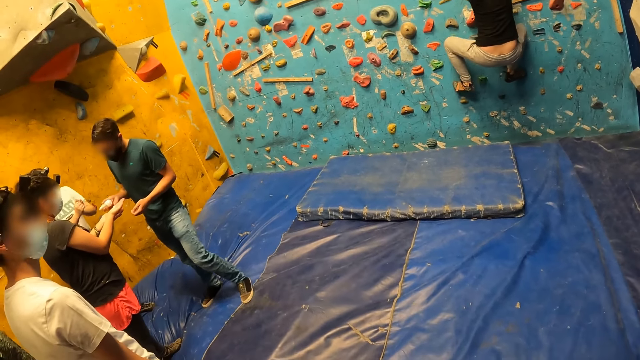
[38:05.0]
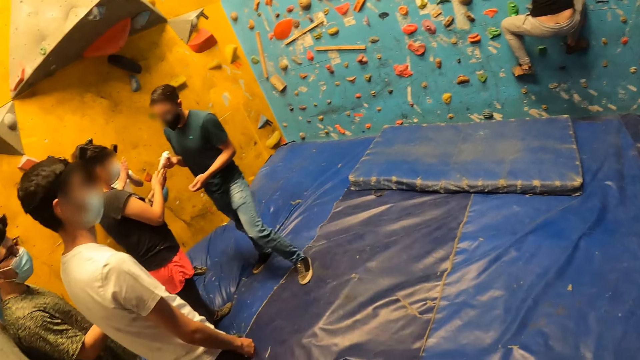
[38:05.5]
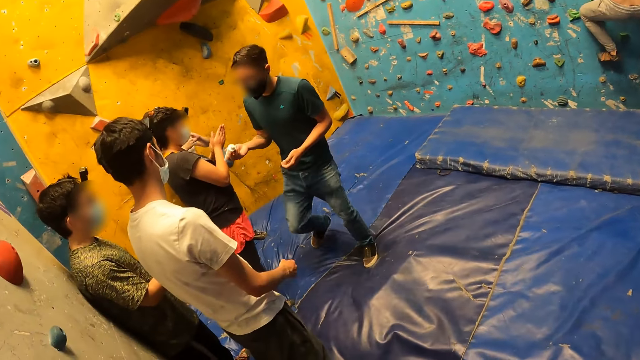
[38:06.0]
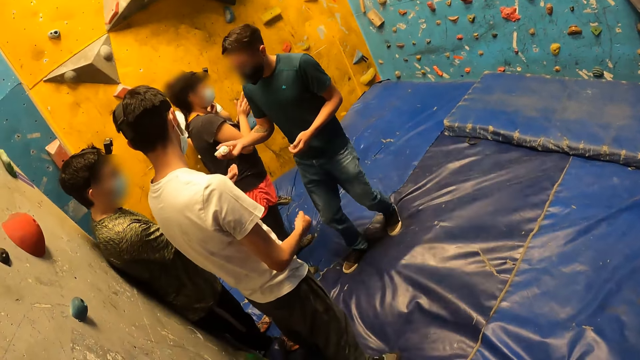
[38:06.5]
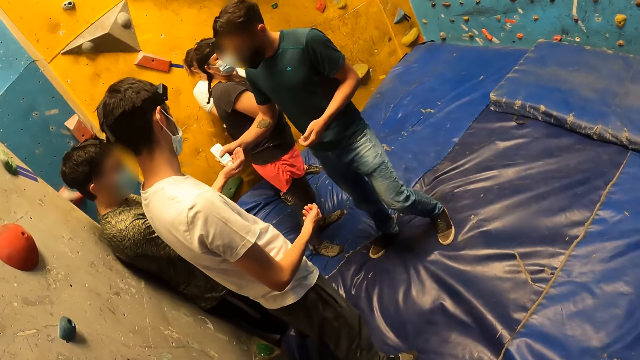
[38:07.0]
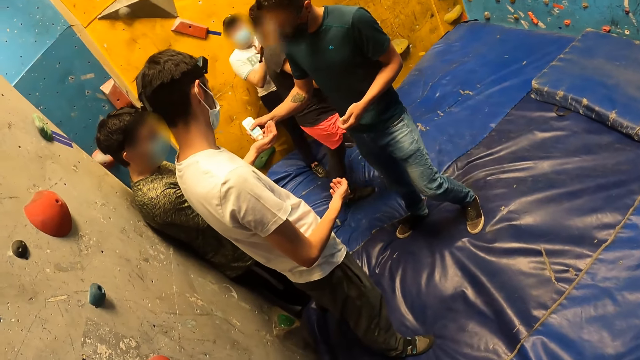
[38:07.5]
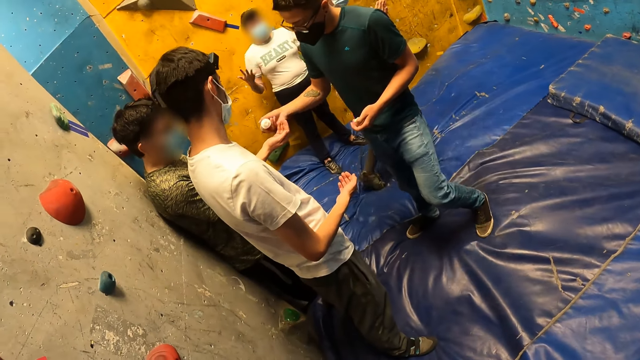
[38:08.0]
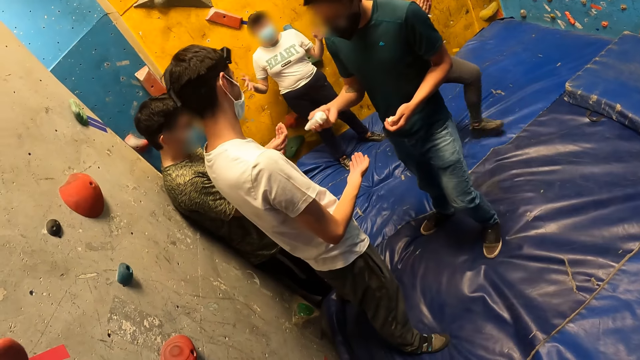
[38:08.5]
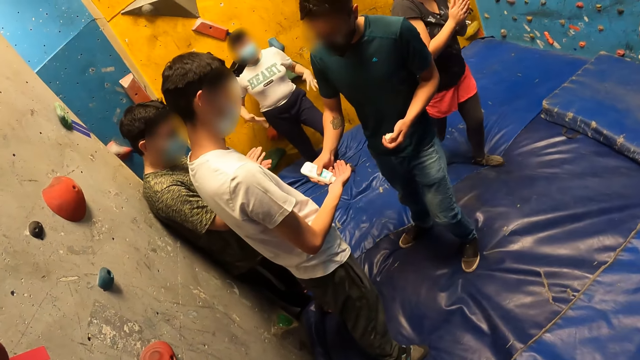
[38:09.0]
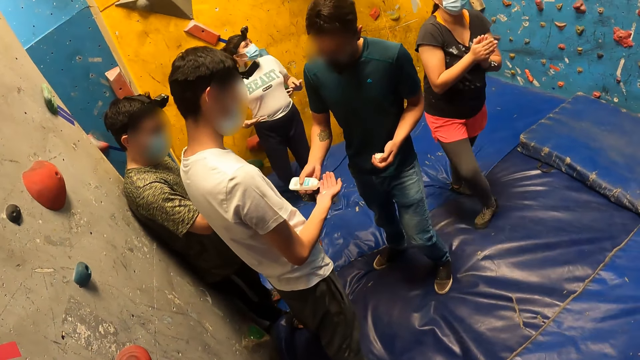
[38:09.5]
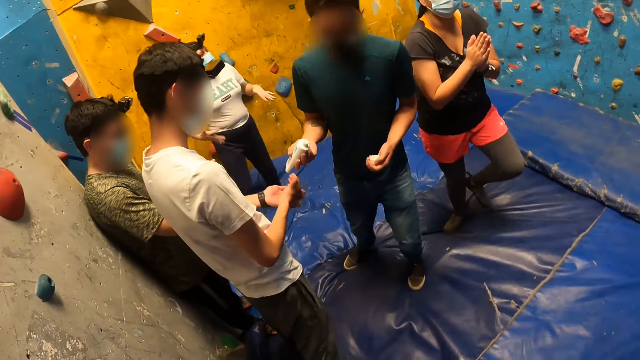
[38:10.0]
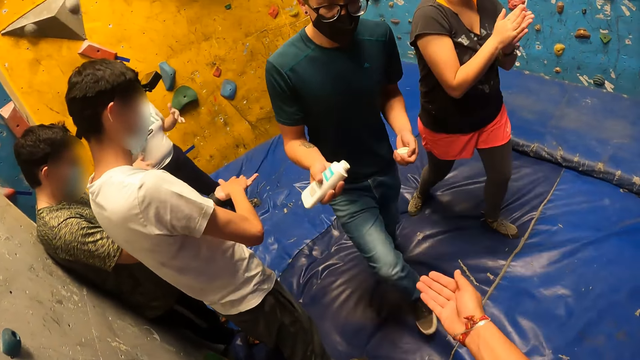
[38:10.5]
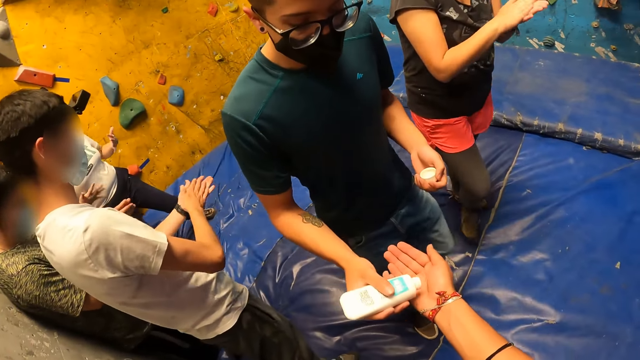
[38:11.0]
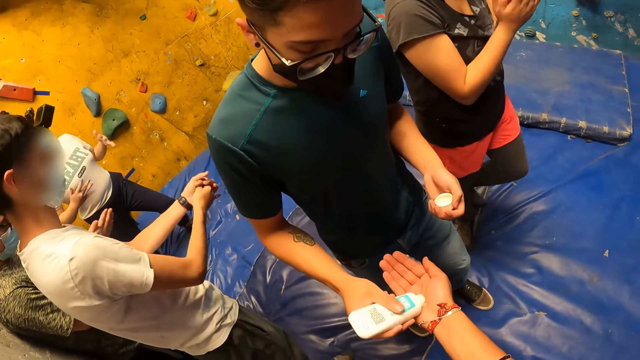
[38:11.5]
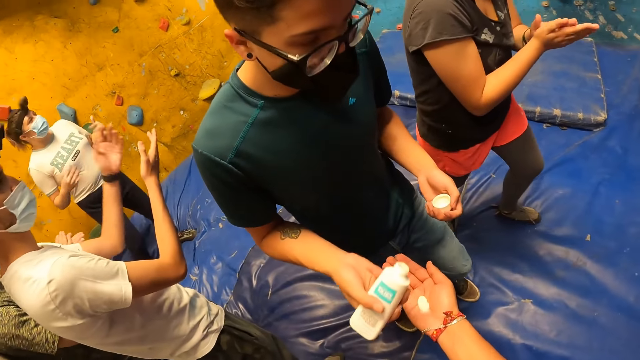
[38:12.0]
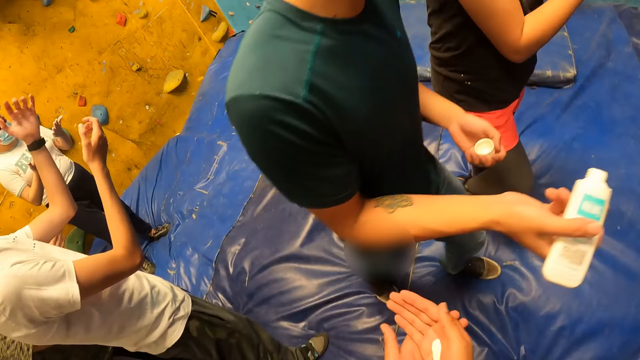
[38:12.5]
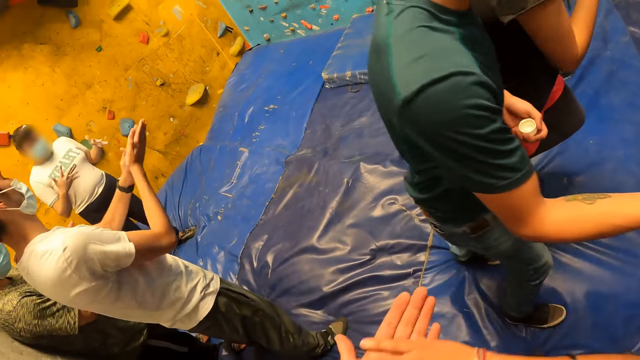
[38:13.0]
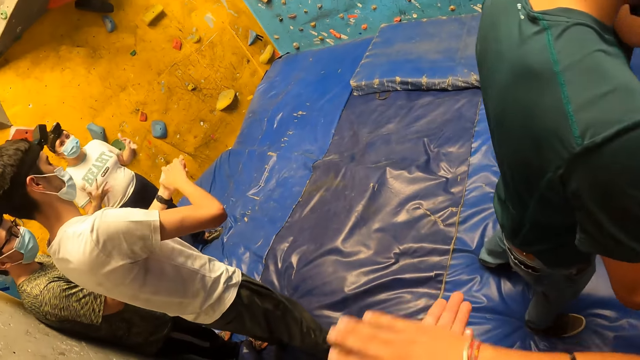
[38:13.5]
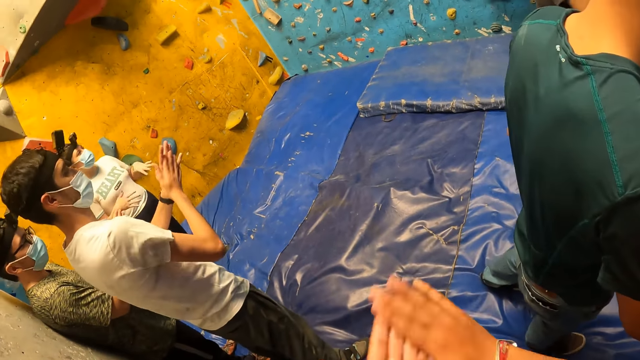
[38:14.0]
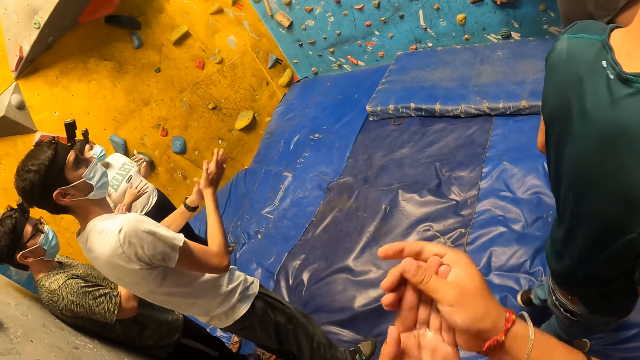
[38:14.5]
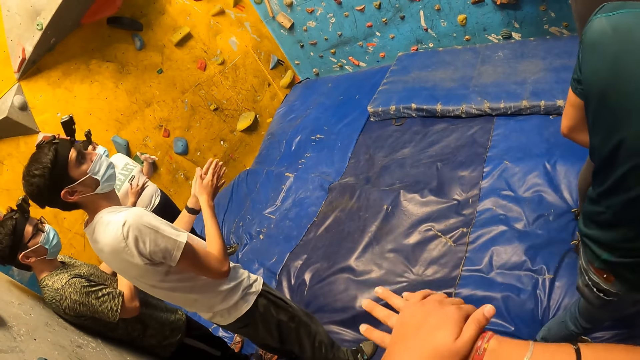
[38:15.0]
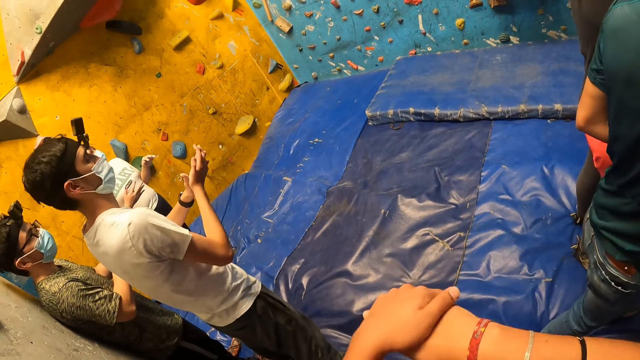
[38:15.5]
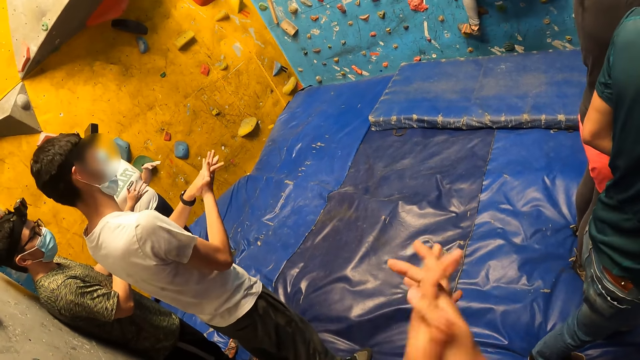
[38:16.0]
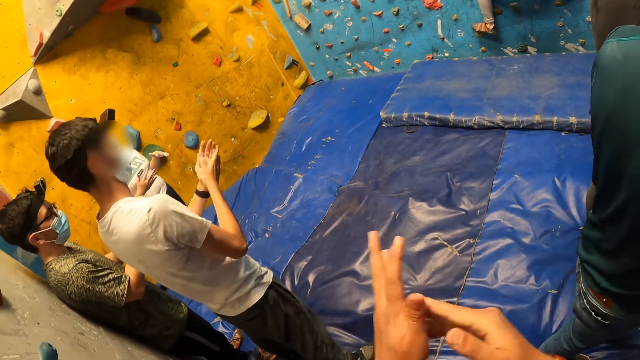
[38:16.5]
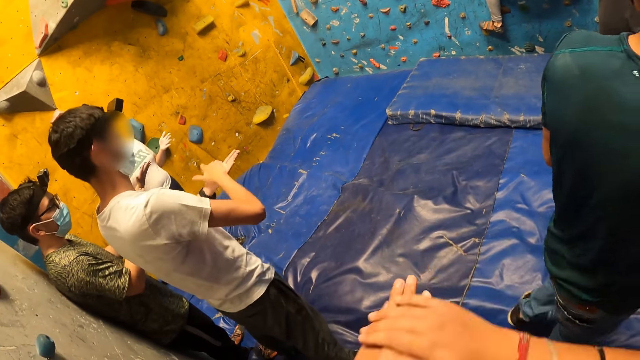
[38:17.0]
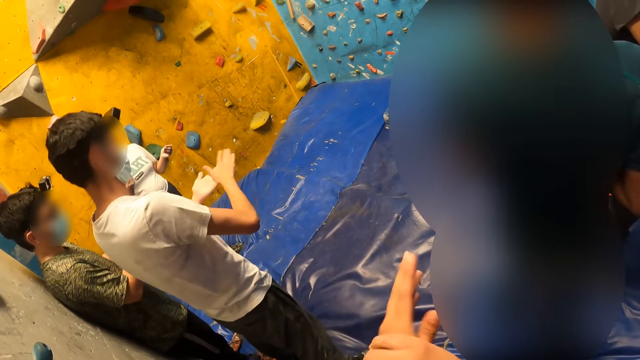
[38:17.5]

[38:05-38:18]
The woman rubs the cream on her hands. A man pours cream from the hand cream on the left hand of another man with his right hand. The other man rubs the cream on his hands. The first man pours cream from the hand cream on the right hand of another man with his right hand. That man rubs the cream on his hands. The first man pours cream from the hand cream on the right hand of the camera wearer with his right hand. The camera wearer rubs the cream on his hands.

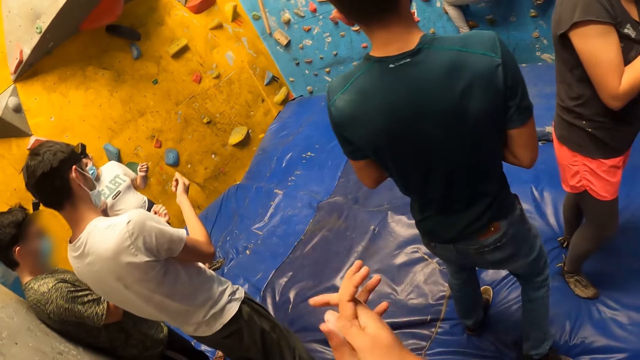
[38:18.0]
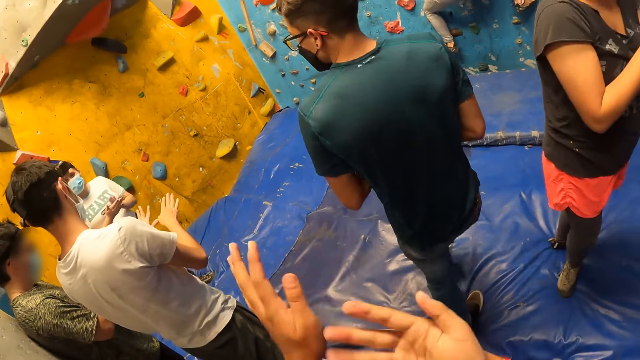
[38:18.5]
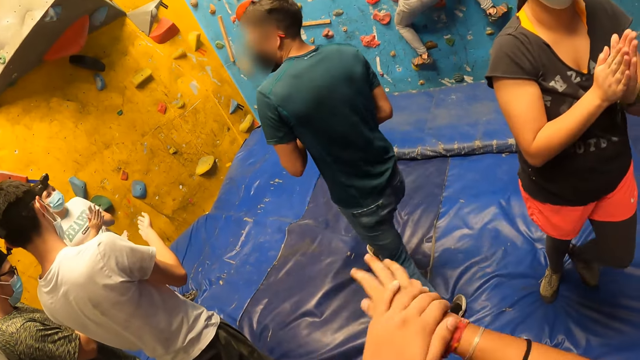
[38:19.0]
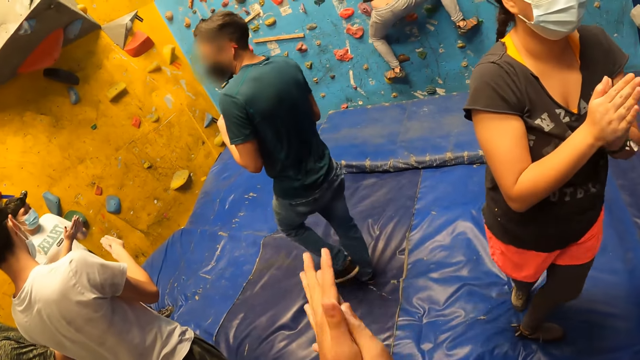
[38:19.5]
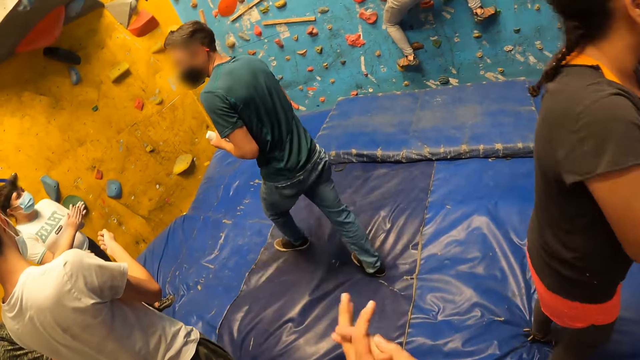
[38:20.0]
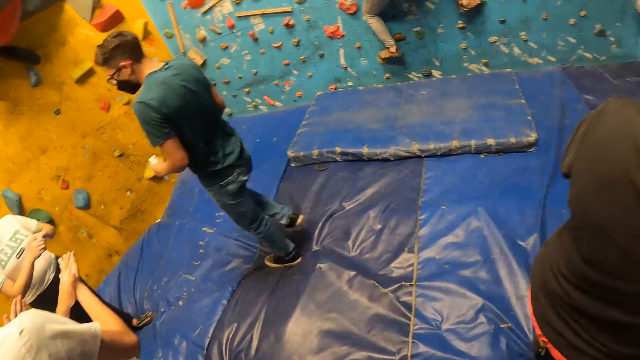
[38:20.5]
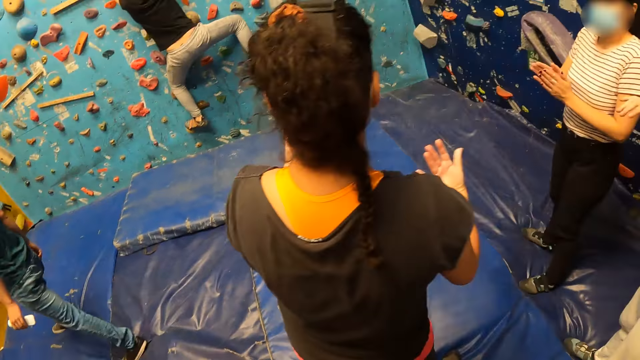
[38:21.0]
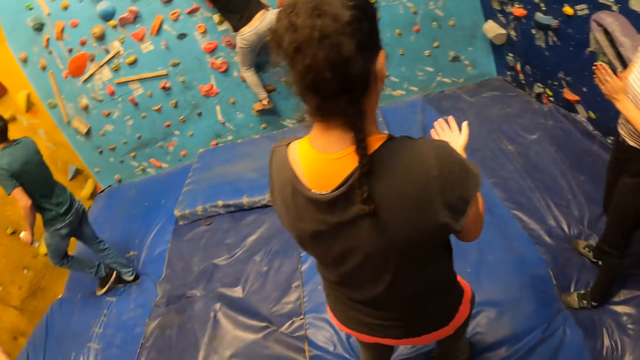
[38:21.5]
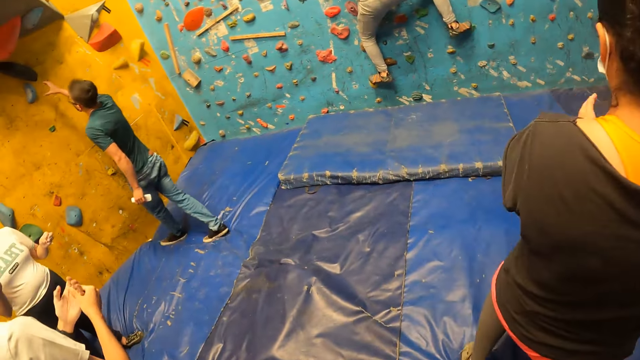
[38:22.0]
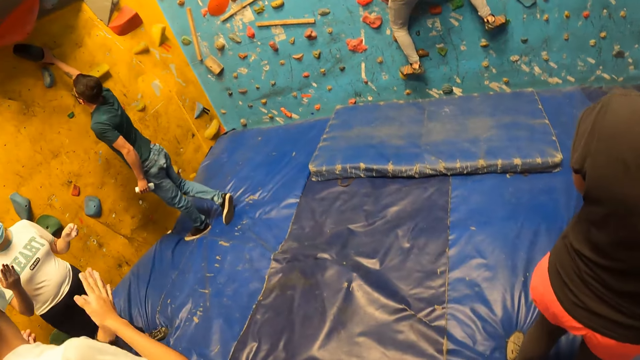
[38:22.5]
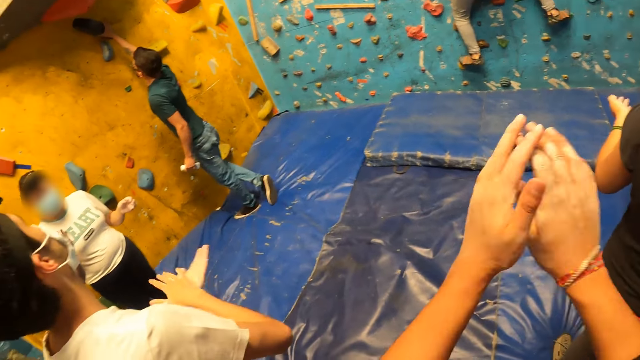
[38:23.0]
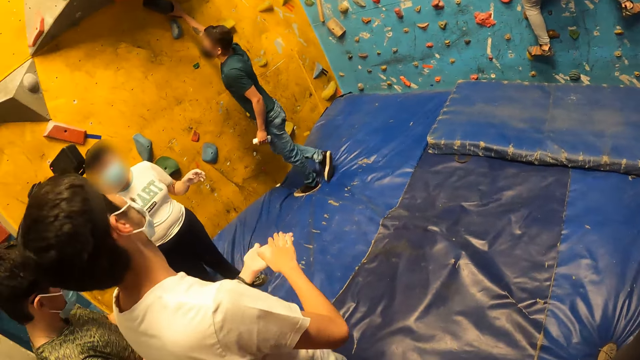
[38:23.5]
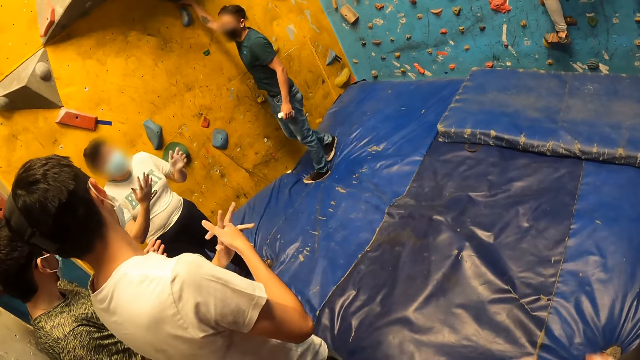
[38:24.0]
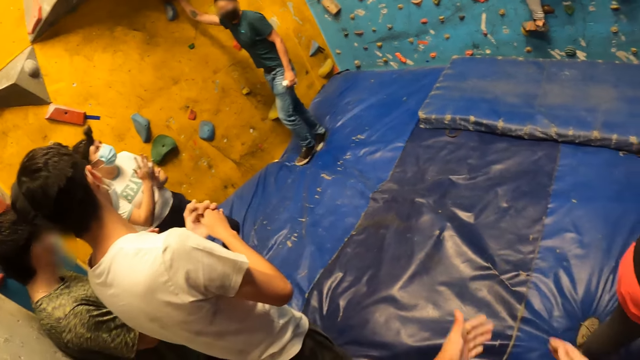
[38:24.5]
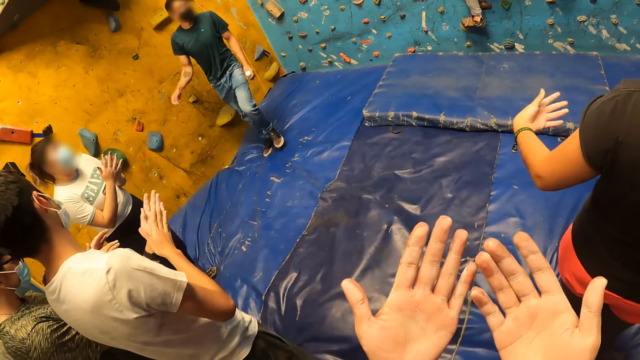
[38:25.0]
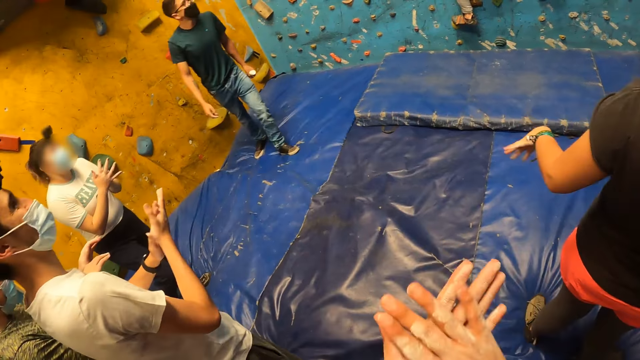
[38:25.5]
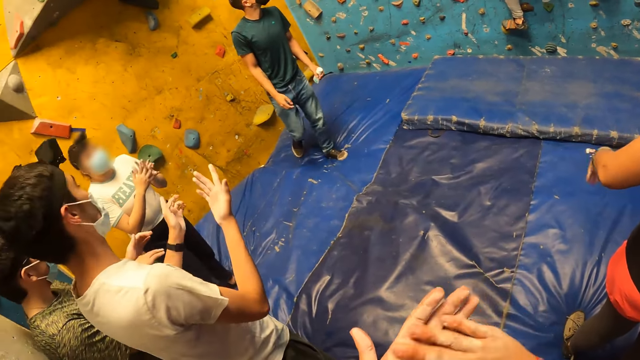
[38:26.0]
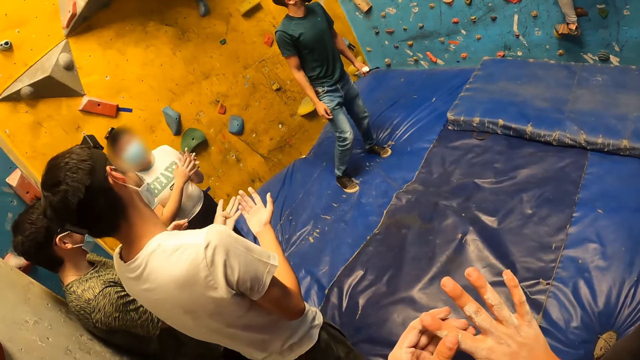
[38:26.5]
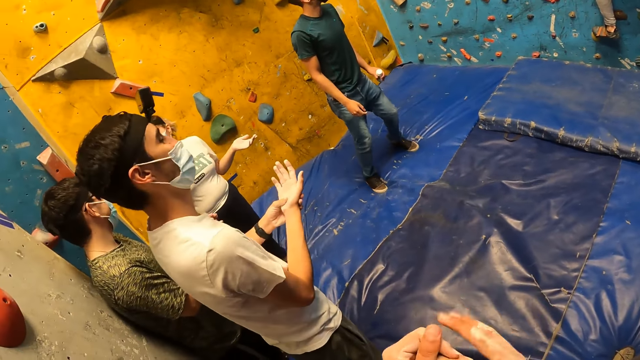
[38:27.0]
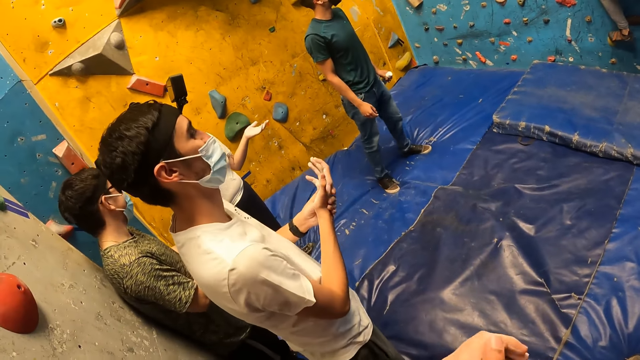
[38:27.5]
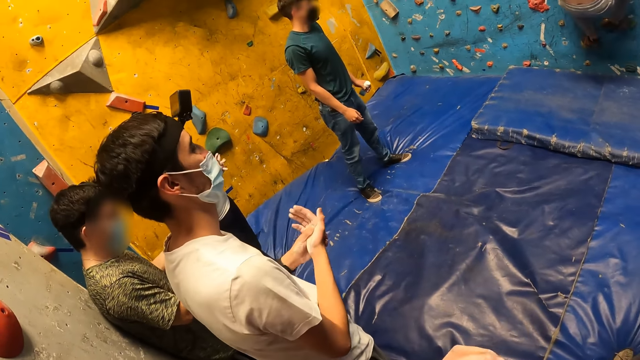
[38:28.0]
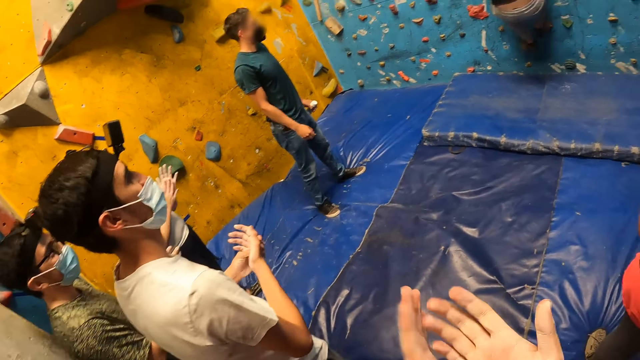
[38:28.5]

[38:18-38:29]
The man holds the hand cream in his right hand. The camera wearer looks around. The man touches the climbing hold on the bouldering wall with his left hand. The camera wearer raises both hands repeatedly. They rub hands and look around.
